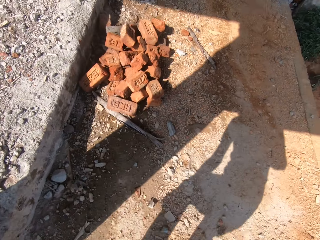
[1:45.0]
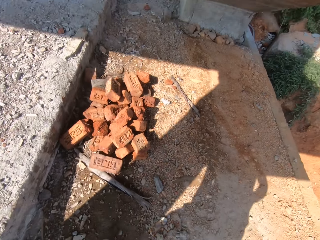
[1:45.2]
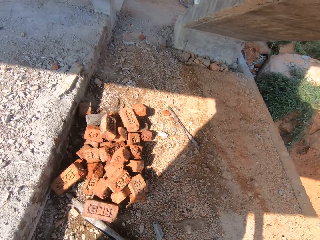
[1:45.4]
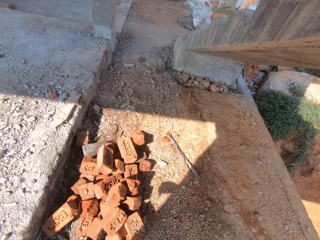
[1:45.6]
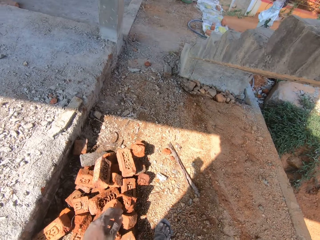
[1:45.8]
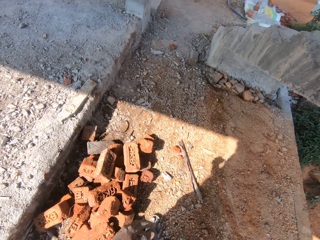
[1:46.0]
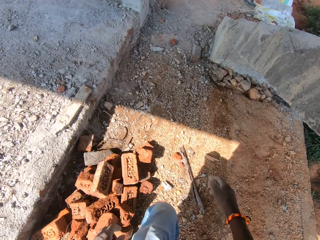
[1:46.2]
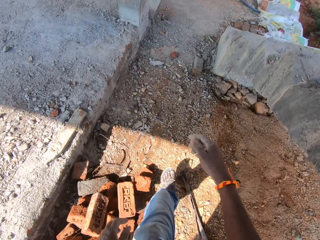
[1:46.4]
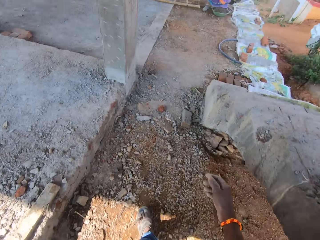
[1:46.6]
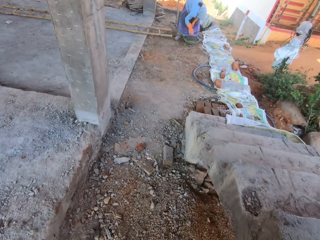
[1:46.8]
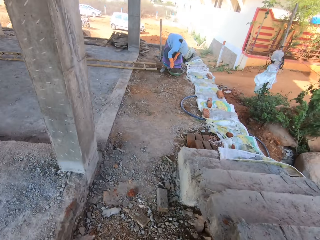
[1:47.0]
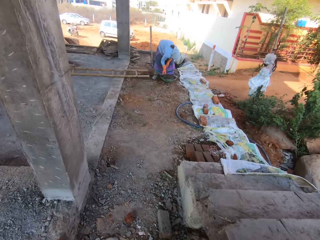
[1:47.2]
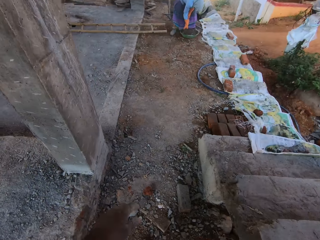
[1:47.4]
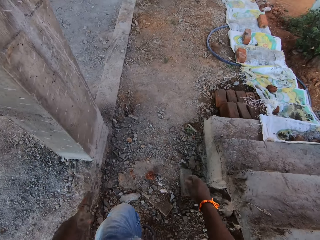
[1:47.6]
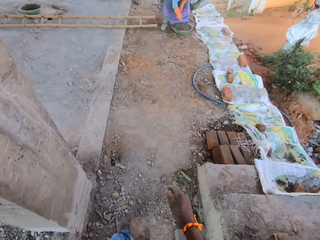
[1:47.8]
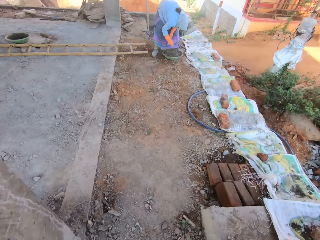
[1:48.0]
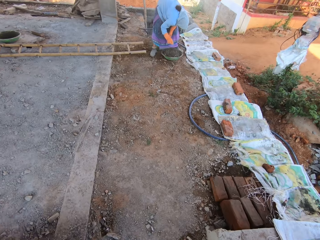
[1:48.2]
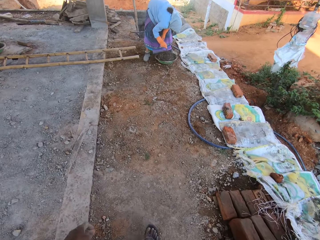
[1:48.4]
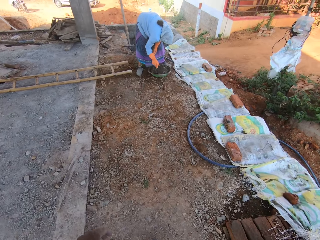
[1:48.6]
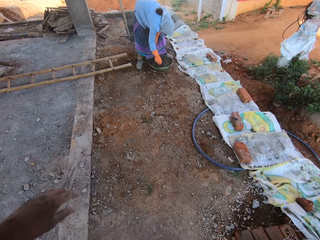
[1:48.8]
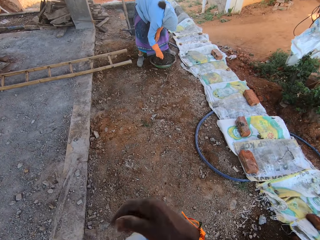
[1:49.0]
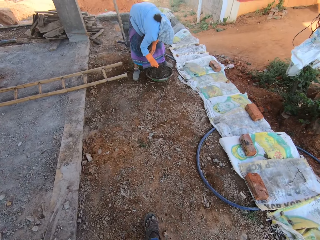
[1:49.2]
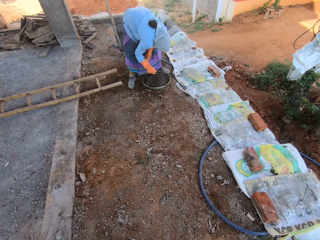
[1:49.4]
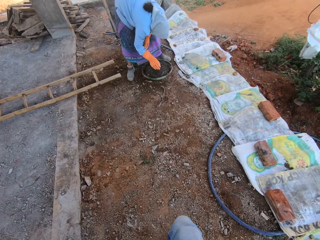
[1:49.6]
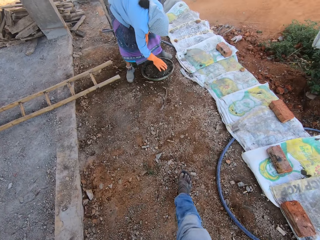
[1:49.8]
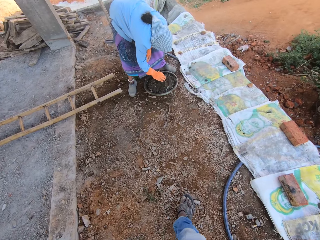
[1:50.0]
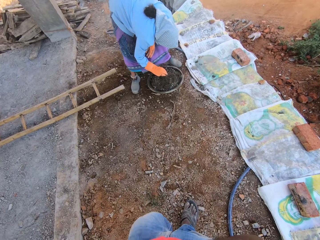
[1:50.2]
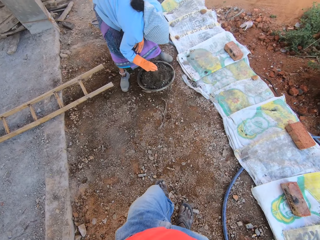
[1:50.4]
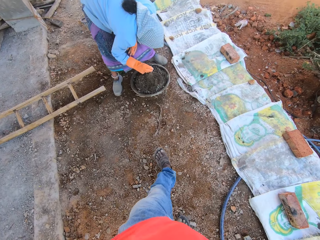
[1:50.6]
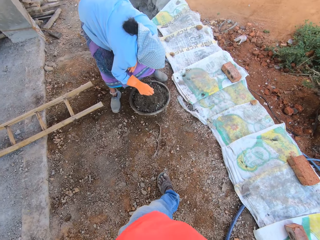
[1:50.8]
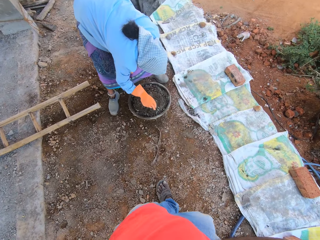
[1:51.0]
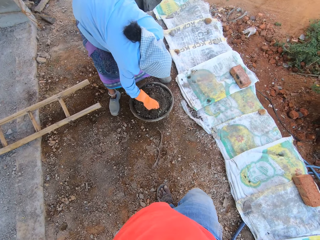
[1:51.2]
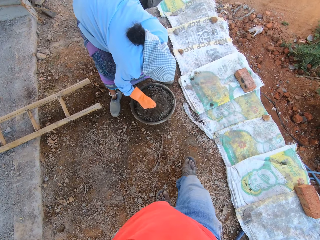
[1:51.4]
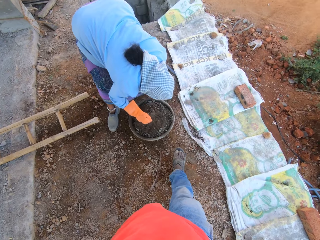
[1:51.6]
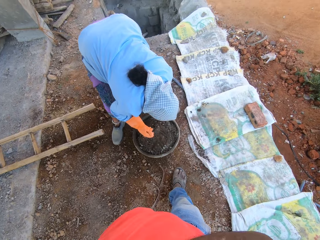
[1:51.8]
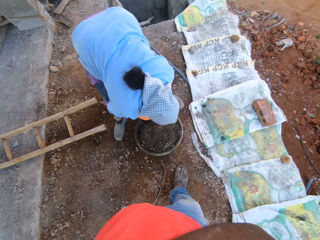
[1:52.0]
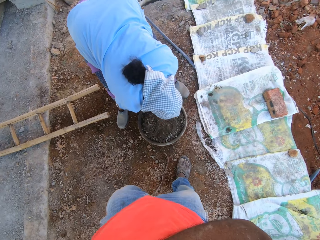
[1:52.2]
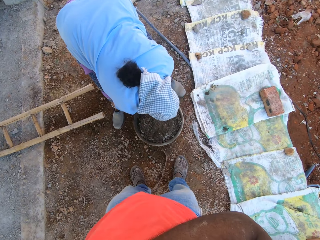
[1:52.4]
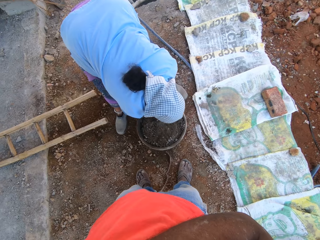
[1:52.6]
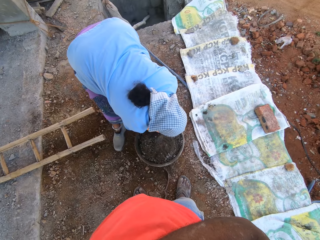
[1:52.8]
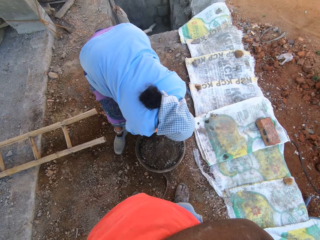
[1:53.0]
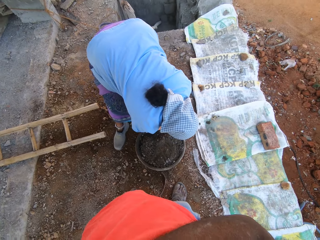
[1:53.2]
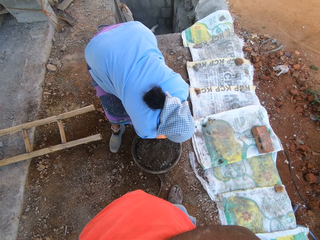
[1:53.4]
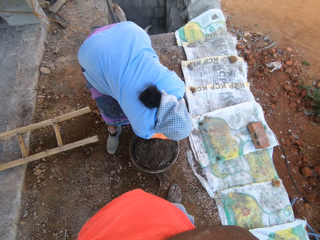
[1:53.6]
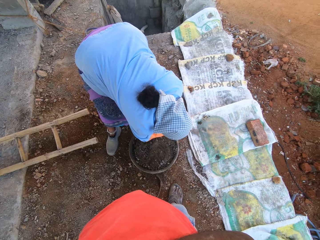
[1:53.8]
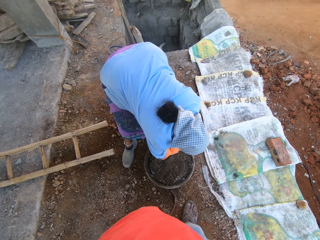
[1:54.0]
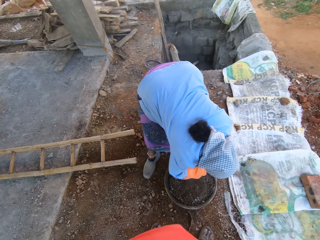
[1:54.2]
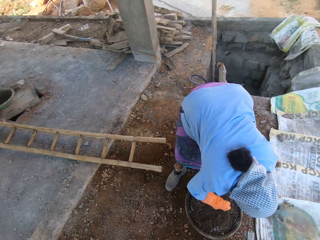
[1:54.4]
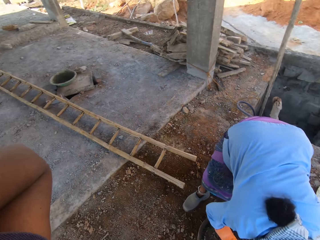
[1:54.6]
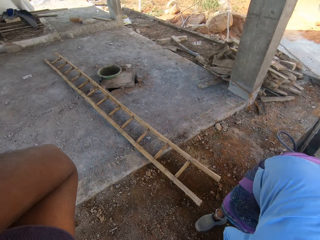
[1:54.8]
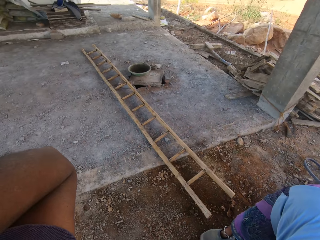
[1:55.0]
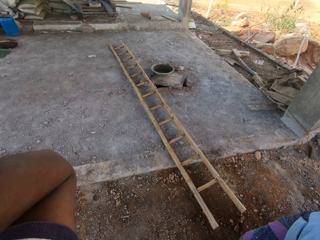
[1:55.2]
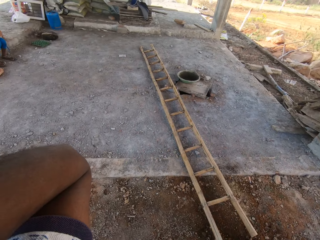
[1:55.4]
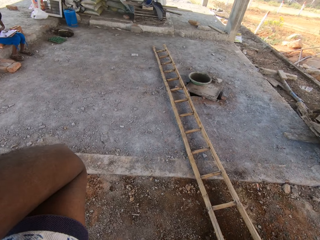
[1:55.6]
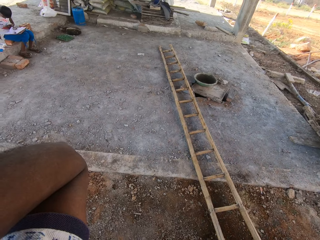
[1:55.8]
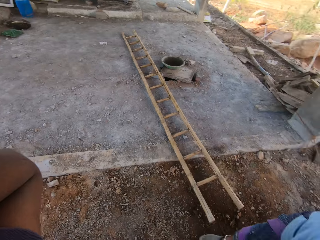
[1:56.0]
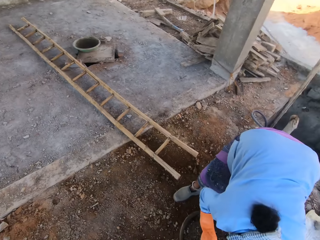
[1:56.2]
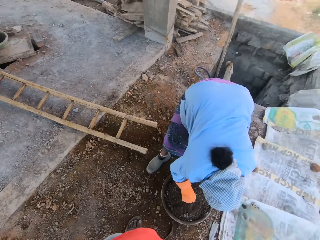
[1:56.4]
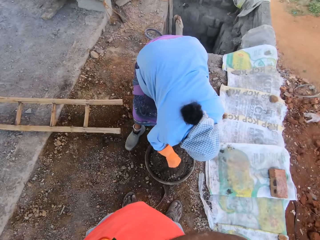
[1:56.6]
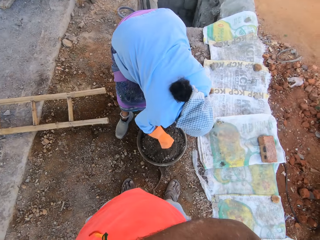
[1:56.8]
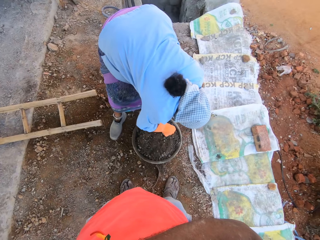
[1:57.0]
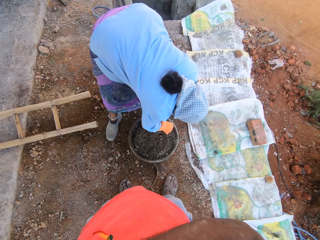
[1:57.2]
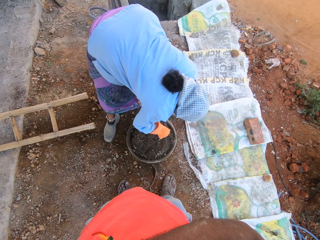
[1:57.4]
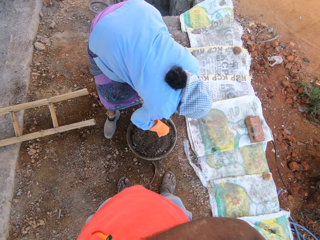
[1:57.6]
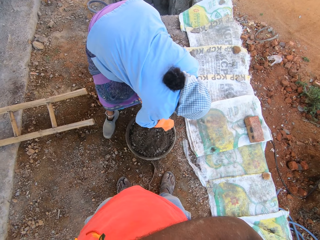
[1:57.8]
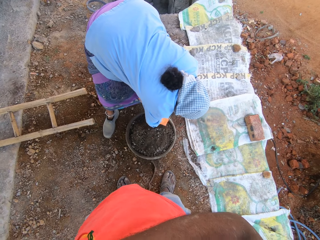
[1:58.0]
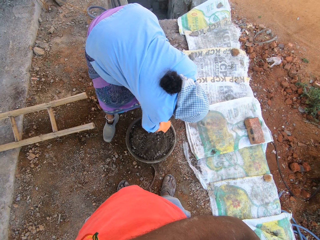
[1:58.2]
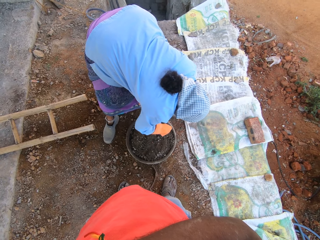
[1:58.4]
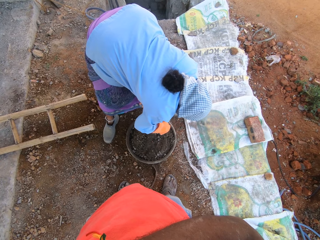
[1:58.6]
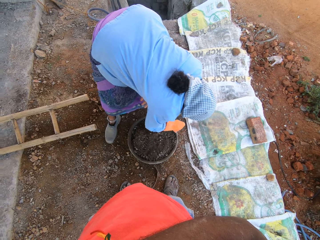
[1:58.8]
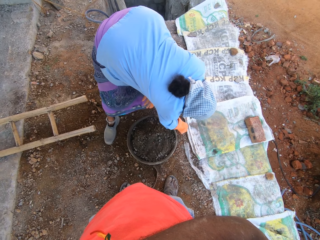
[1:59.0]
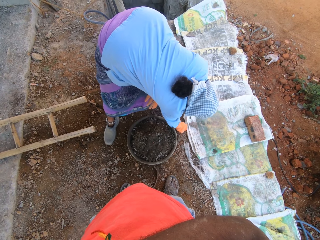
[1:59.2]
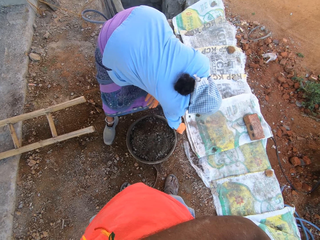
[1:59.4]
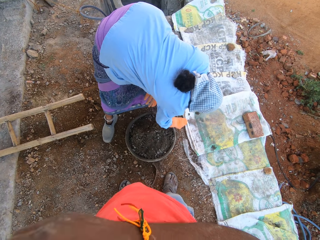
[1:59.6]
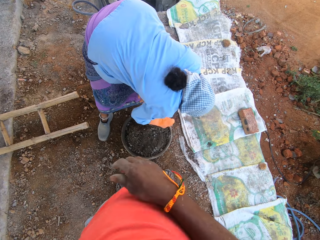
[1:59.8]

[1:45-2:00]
The camera wearer interacts with a lady. The lady touches the sand in the tray. The camera wearer looks around the compound. They stare at the lady.

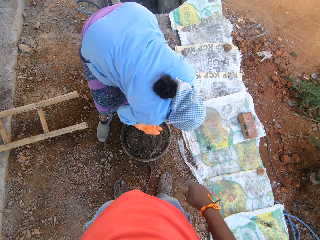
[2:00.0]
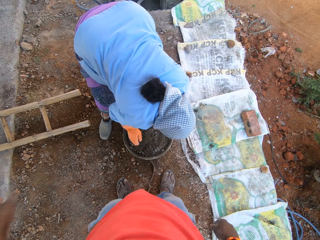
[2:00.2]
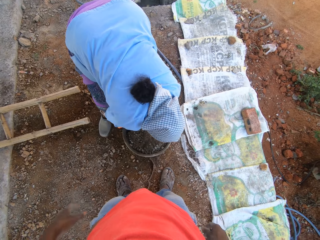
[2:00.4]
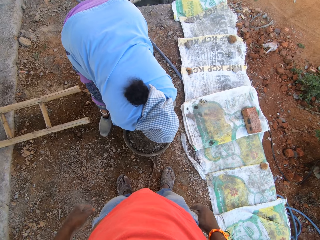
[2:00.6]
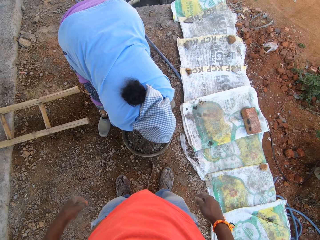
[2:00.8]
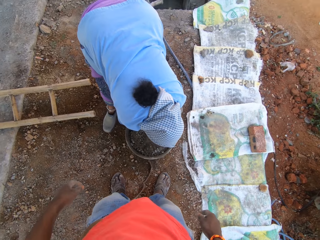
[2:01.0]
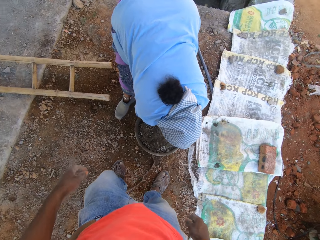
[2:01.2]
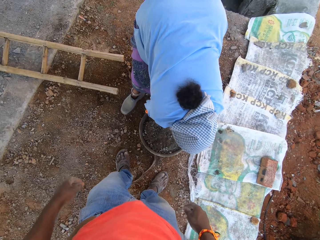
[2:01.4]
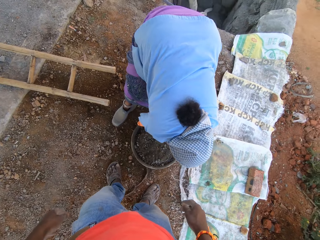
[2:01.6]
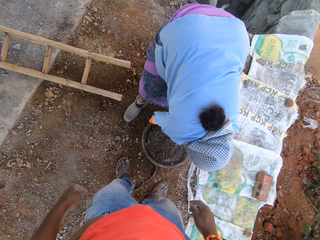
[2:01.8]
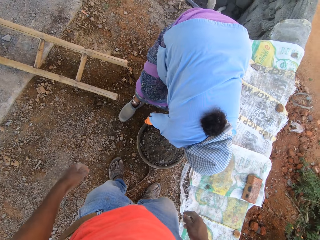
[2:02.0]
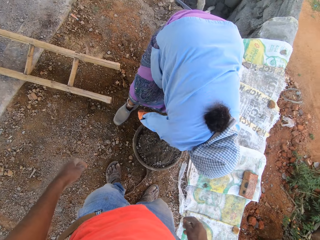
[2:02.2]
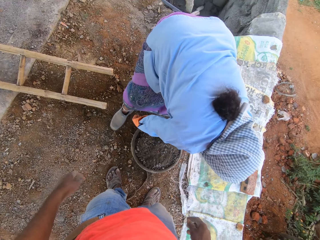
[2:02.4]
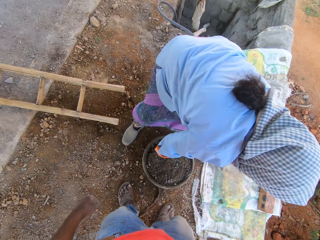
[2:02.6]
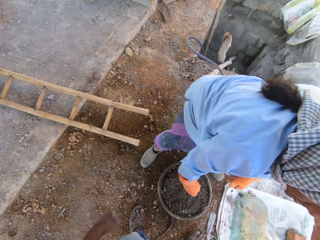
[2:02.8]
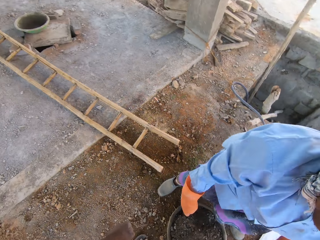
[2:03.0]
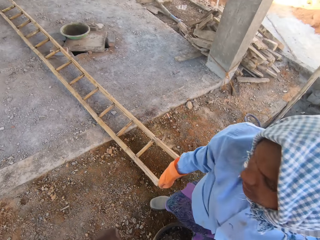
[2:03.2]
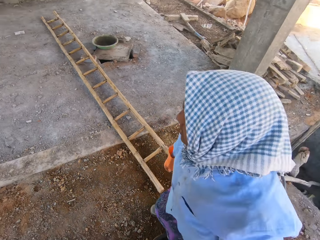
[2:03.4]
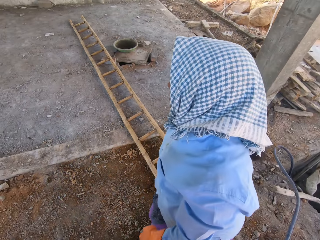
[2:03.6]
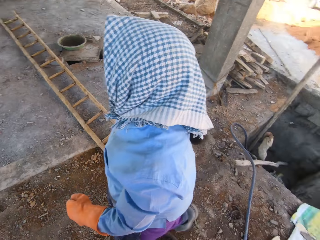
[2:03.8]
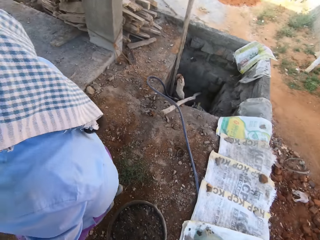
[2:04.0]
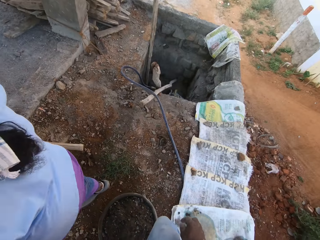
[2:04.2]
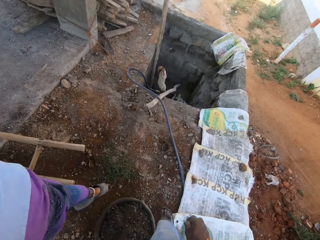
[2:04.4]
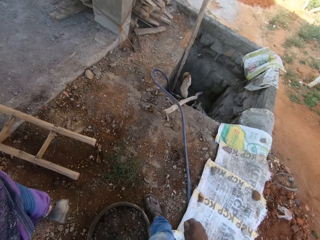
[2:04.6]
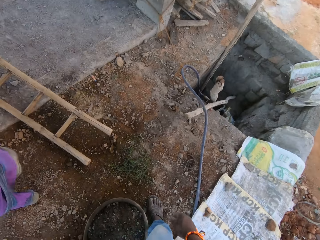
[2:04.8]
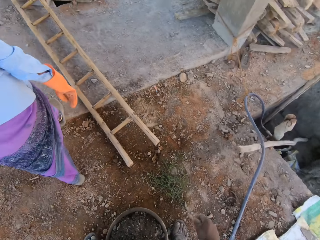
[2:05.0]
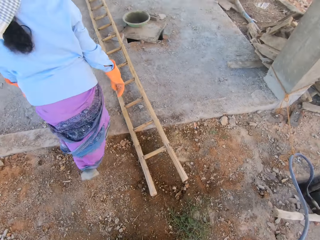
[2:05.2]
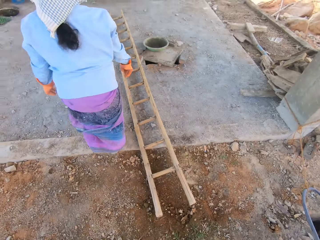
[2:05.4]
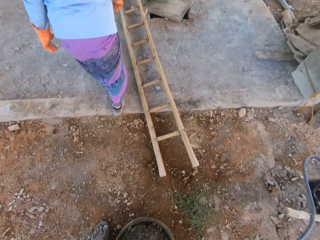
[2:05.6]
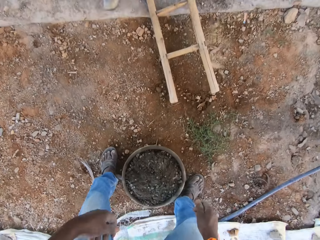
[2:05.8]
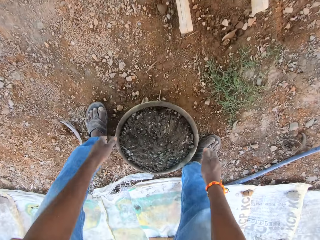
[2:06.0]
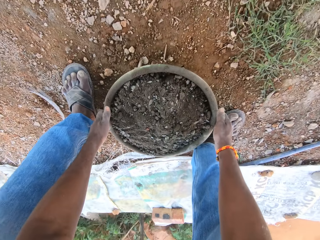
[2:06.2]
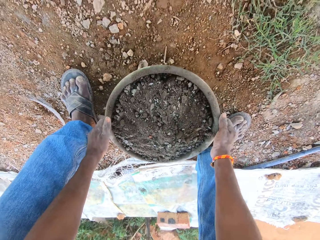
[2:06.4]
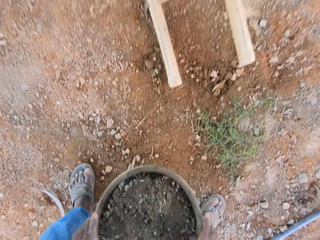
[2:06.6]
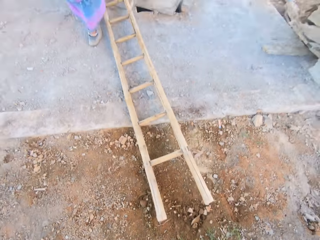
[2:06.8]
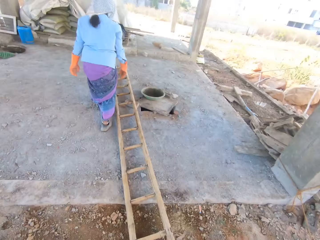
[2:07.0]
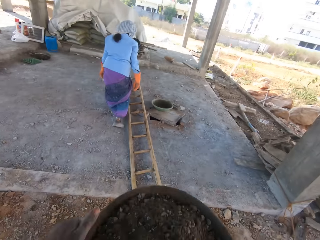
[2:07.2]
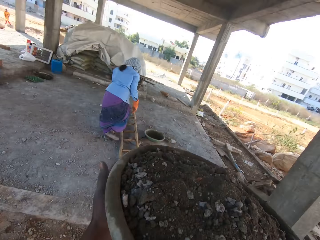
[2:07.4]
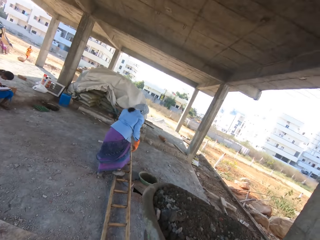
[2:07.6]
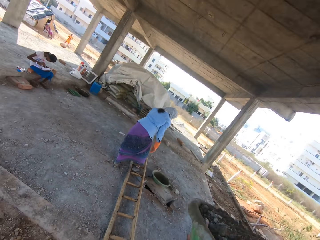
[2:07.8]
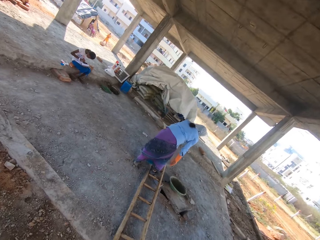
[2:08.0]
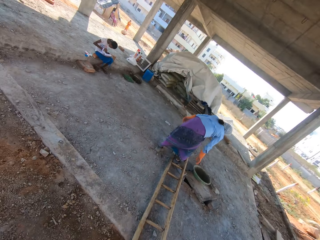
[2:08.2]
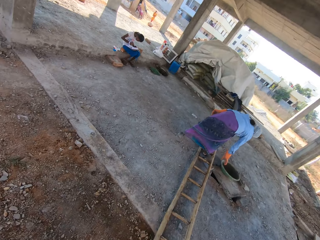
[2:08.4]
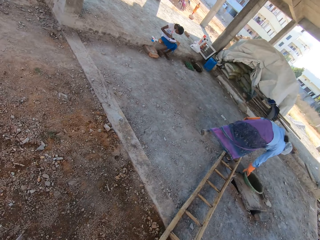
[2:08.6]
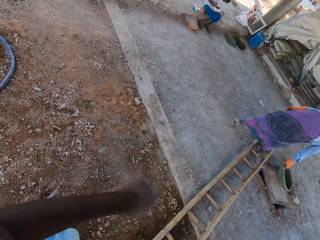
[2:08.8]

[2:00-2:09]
The camera wearer interacts with a lady. They pick up the tray.
